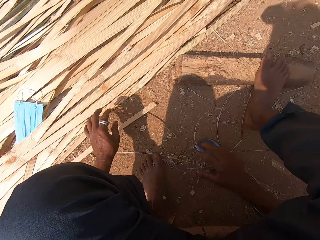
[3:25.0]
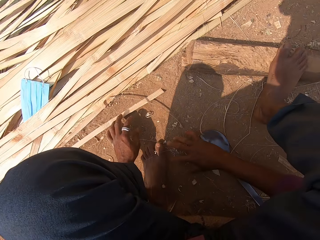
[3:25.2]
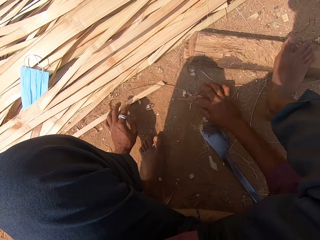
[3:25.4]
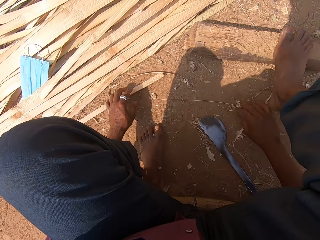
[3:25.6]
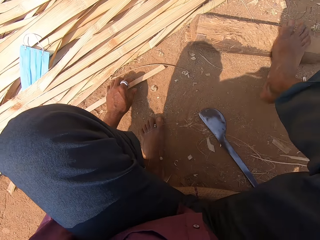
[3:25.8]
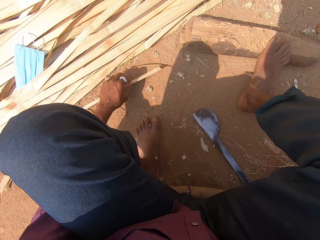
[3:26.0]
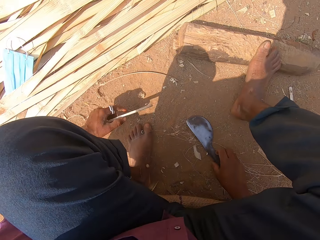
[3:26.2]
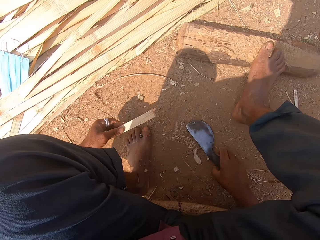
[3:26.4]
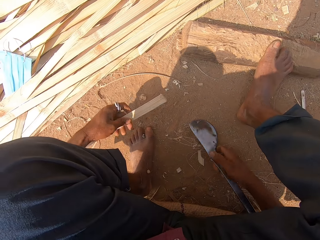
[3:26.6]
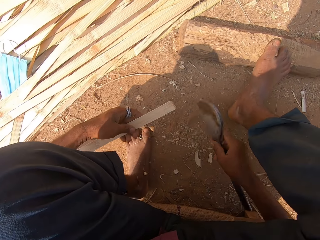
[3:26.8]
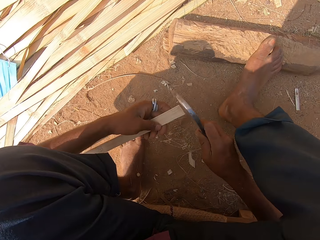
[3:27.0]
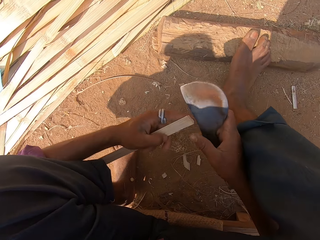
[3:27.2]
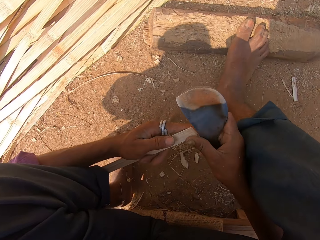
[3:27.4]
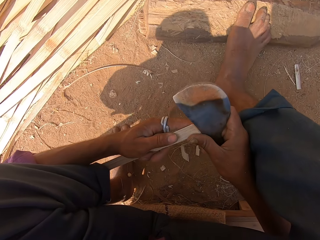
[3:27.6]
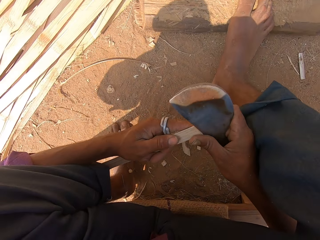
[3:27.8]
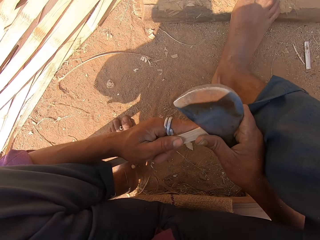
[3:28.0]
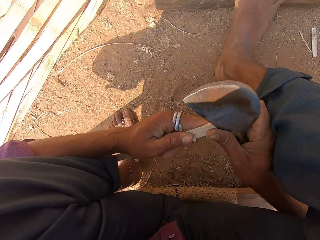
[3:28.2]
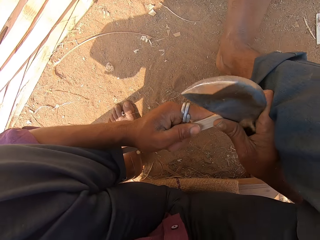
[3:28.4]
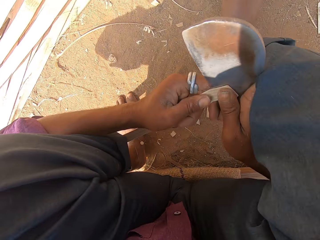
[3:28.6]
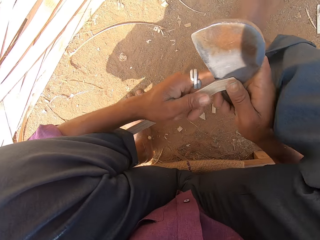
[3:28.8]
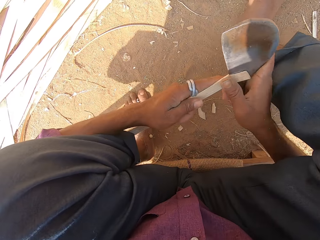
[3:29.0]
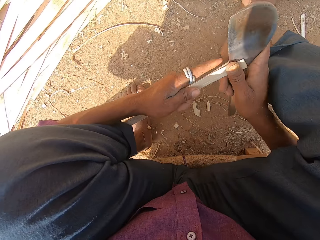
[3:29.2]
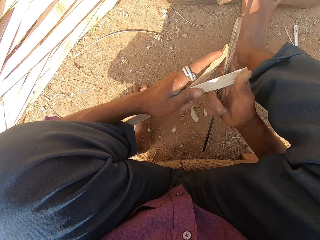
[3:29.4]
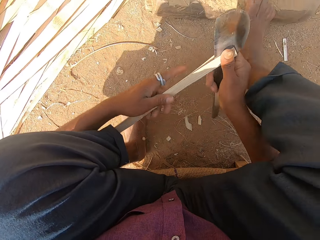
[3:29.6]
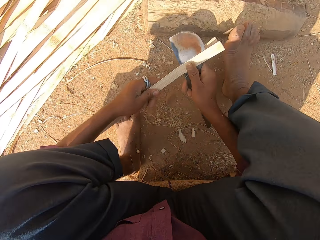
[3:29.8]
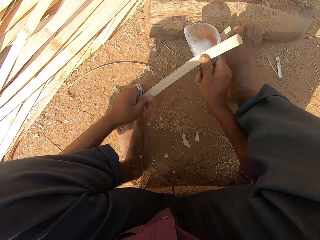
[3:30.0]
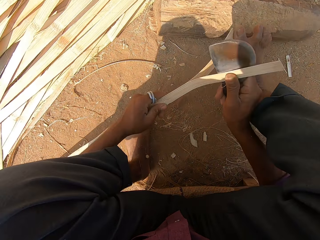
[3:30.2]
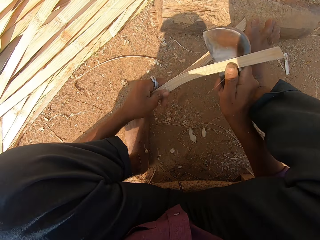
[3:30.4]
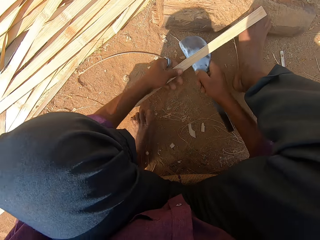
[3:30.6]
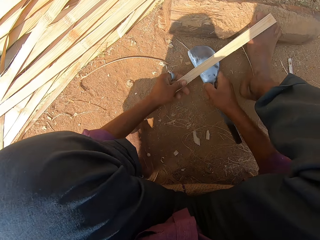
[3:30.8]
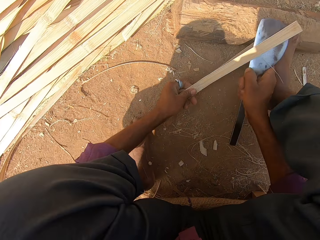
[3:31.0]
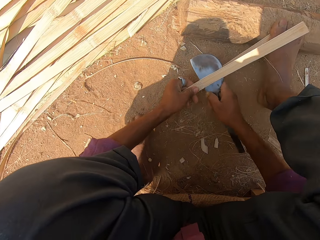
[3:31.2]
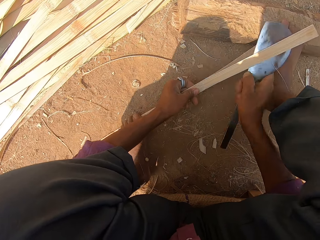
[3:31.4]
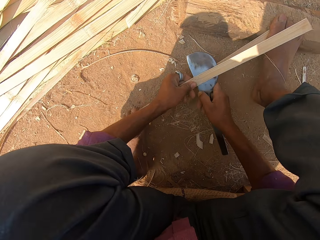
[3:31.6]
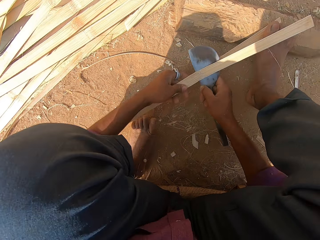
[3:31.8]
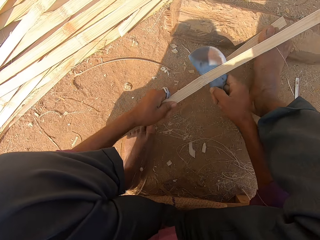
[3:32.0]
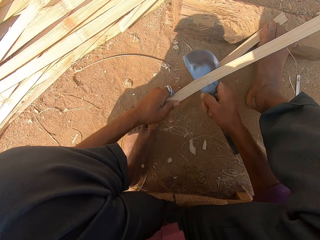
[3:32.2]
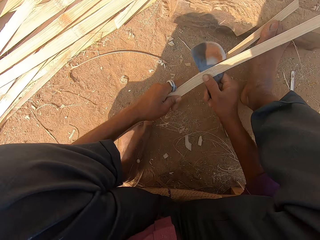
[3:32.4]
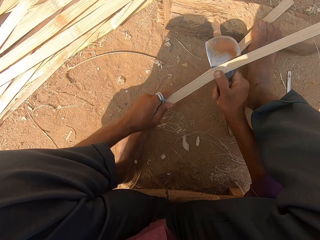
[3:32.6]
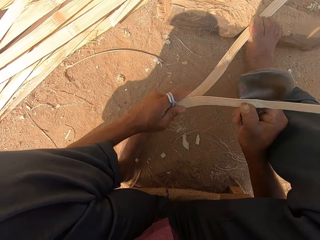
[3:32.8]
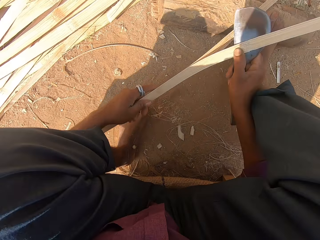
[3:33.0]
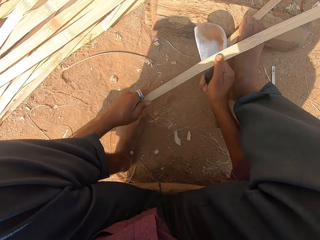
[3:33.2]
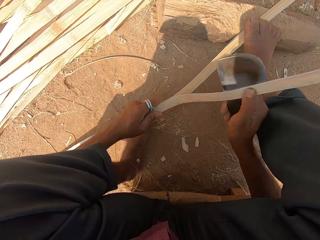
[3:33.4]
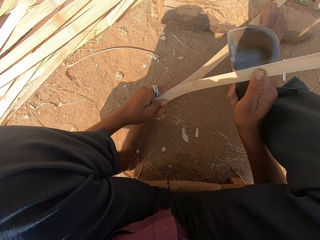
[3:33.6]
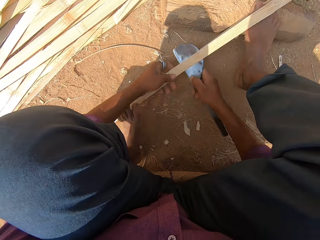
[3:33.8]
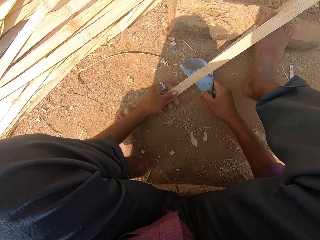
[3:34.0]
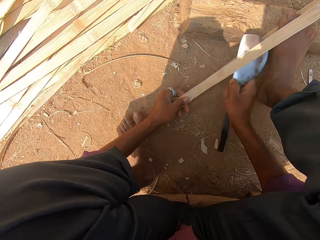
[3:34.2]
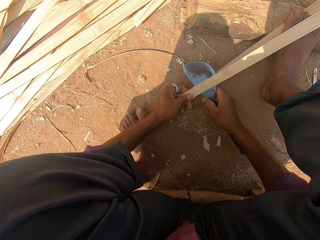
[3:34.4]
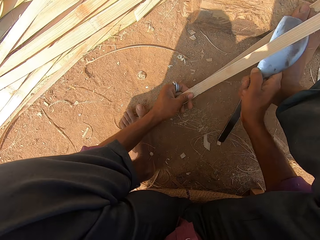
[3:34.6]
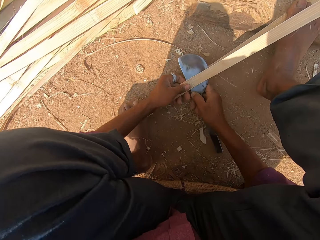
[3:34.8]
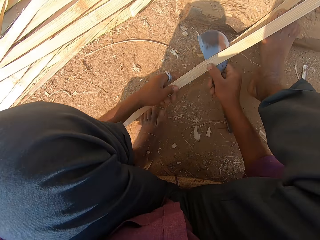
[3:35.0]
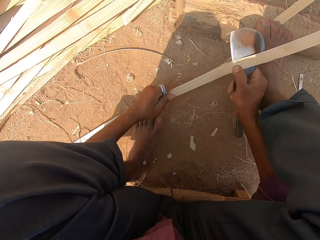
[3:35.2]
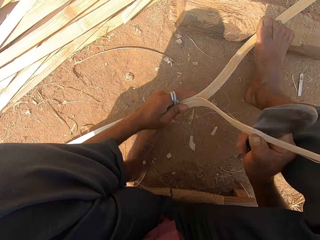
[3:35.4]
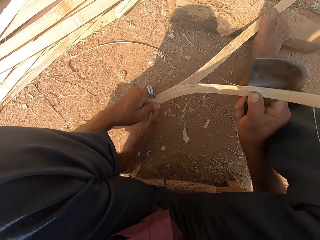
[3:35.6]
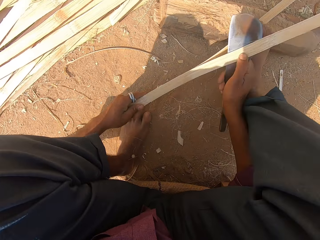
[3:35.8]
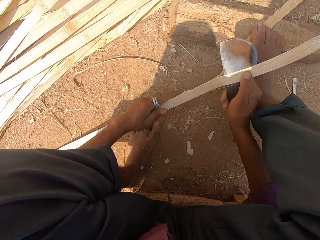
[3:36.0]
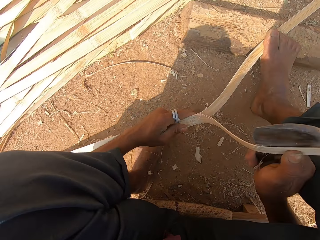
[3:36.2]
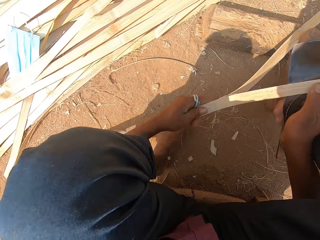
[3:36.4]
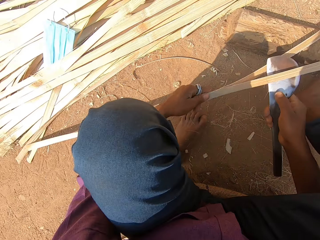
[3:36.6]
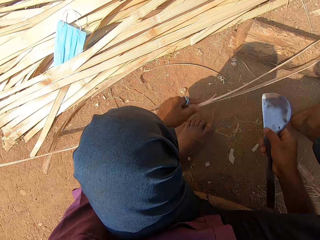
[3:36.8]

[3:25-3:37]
The camera wearer moves the bamboo strips on the ground with his right hand. He lifts the bamboo strip from the ground with his left hand. He lifts the curved blade from the ground with his right hand. He holds the big knife with his right hand and holds the bamboo with his left hand. He cuts the bamboo strip in his left hand with the curved blade in his right hand. He pulls the bamboo strip in his left hand with the curved blade in his right hand. He cuts the bamboo strip in his left hand with the curved blade in his right hand. He pulls the bamboo strip in his left hand with the curved blade in his right hand.

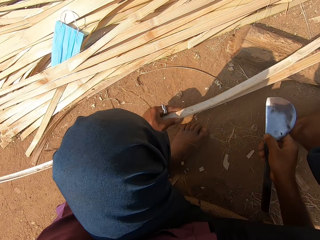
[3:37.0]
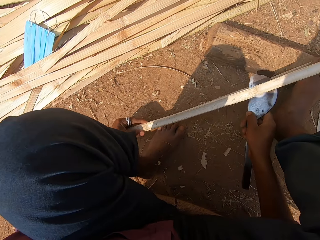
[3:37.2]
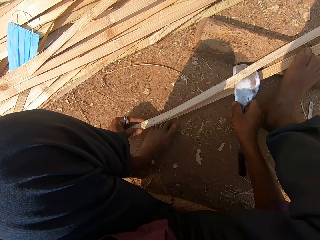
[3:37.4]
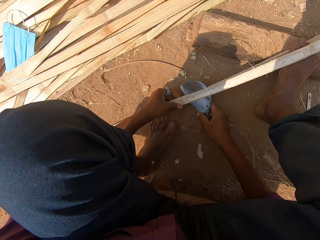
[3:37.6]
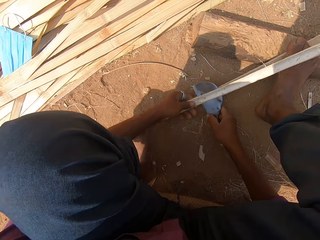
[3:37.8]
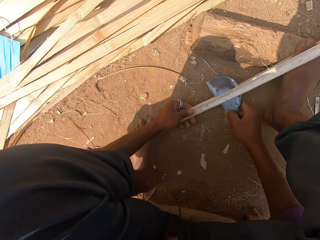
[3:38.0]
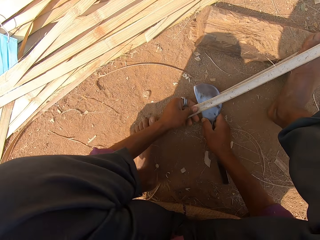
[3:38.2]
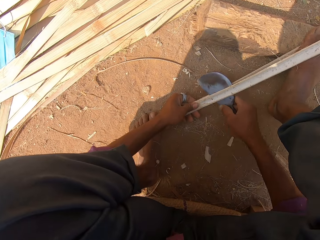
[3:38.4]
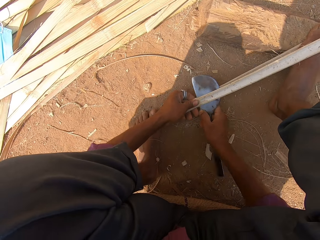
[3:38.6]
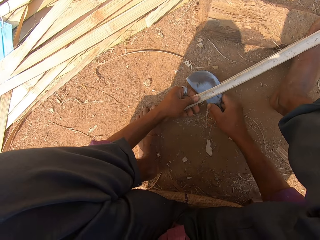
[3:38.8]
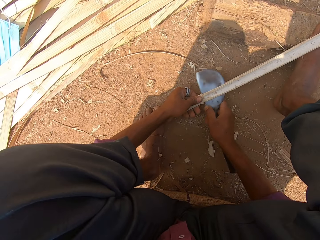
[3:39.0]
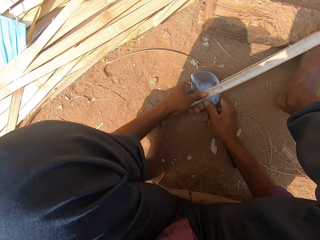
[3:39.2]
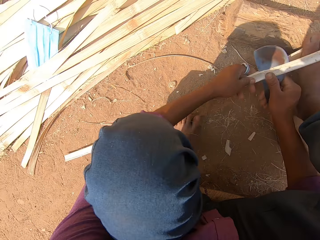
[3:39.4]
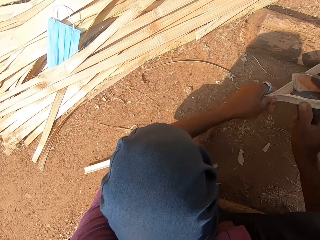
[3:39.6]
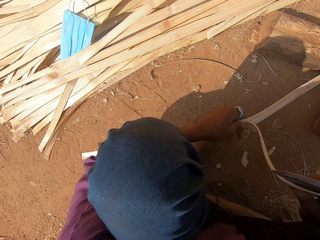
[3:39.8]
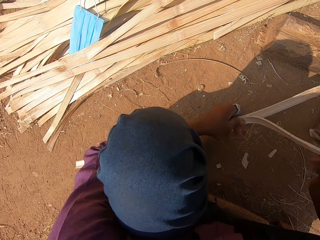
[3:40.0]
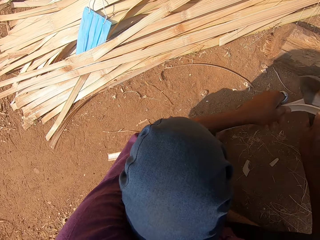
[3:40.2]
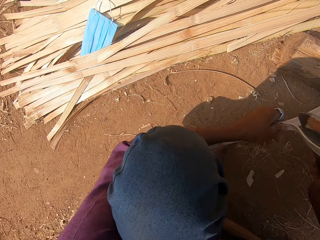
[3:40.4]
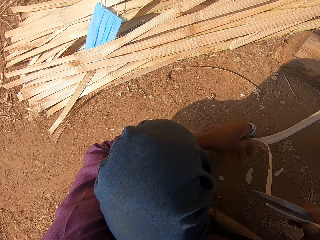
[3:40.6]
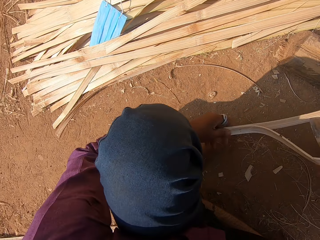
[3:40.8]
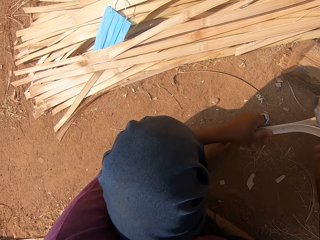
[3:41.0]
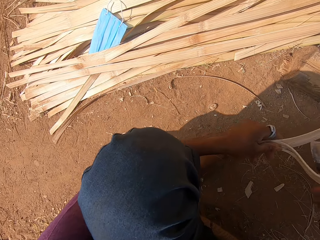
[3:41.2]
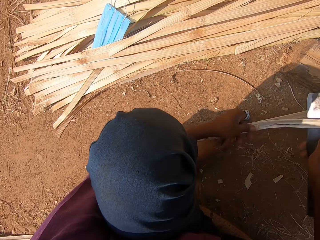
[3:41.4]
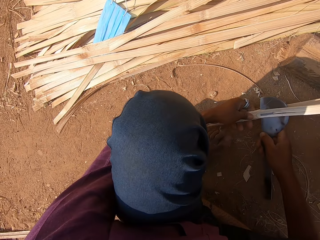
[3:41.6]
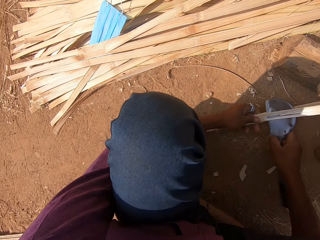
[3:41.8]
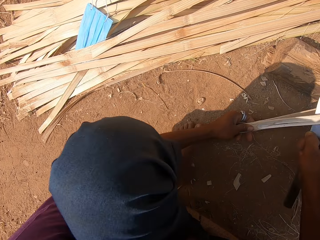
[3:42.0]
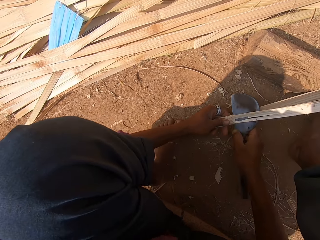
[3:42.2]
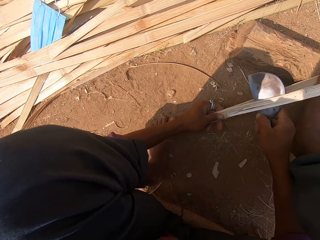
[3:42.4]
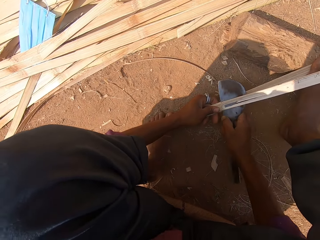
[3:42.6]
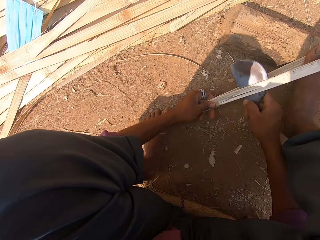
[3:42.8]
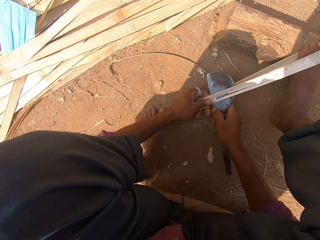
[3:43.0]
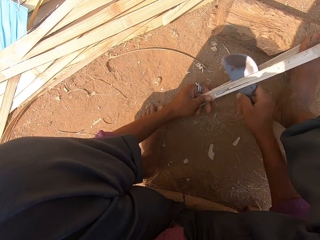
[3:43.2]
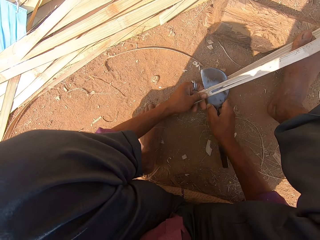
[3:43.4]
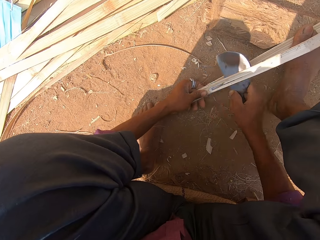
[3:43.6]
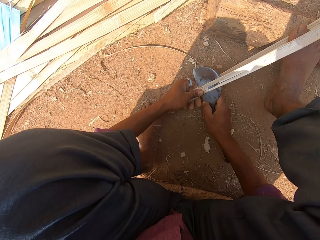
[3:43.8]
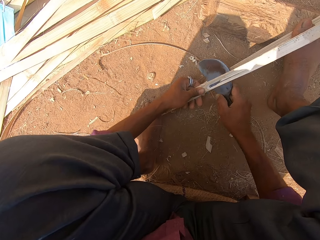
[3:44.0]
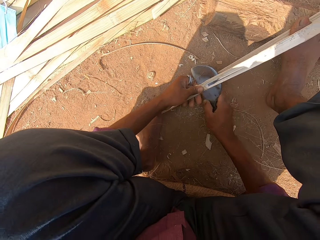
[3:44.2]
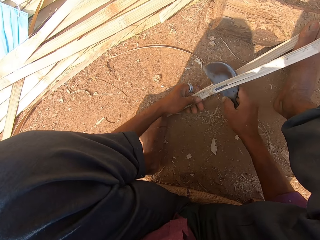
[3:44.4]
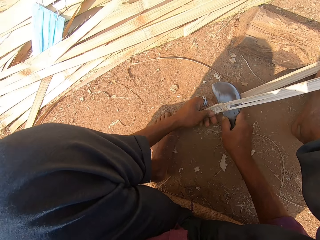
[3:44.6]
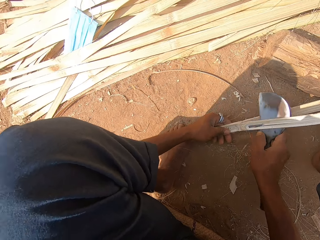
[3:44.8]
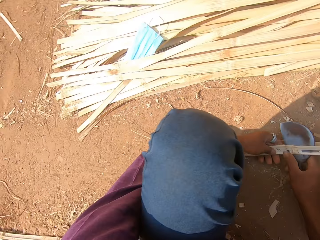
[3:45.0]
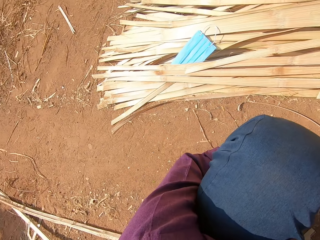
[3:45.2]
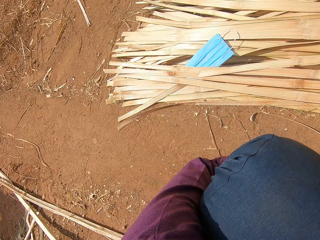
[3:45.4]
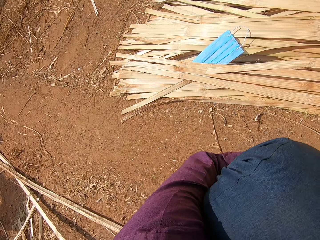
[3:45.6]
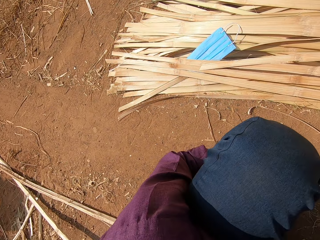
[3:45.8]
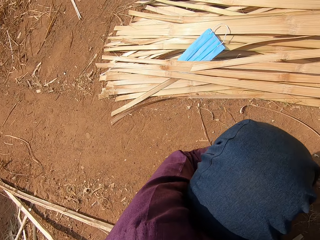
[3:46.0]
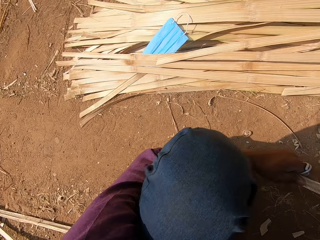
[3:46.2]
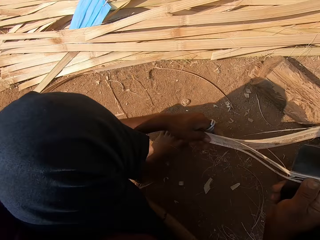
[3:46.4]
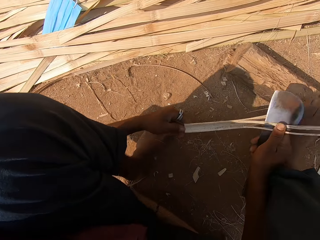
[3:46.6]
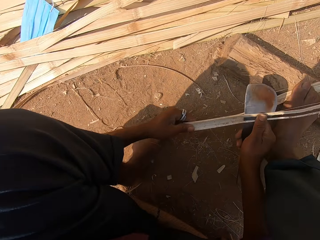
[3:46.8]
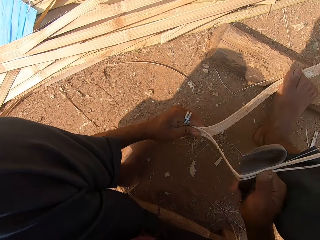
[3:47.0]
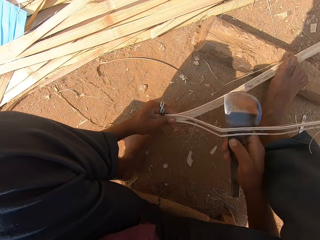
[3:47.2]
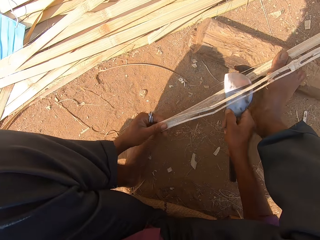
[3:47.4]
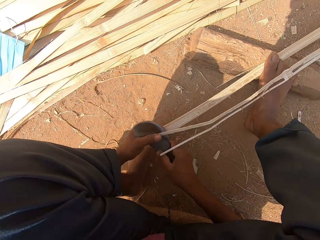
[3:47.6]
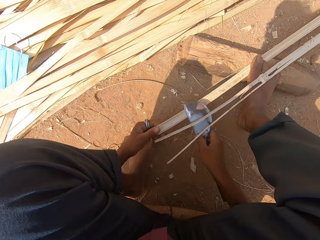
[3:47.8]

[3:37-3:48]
The camera wearer cuts the bamboo strip in his left hand with the curved blade in his right hand. He pulls the bamboo strip in his left hand with the curved blade in his right hand. He cuts the bamboo strip in his left hand with the curved blade in his right hand. He looks aside. He pulls the bamboo strip in his left hand with the curved blade in his right hand.
